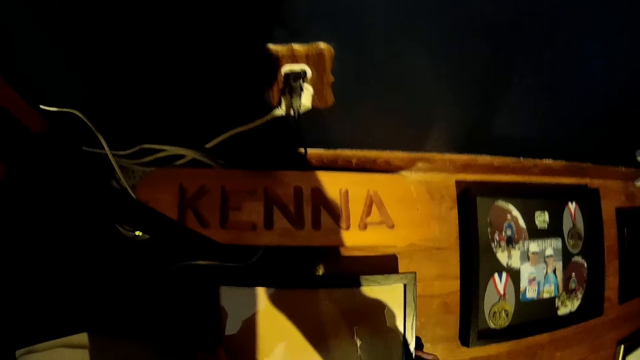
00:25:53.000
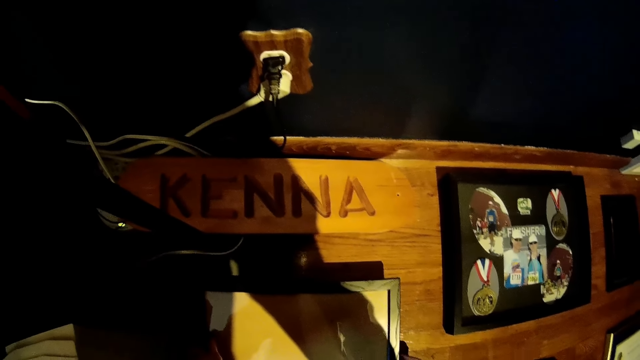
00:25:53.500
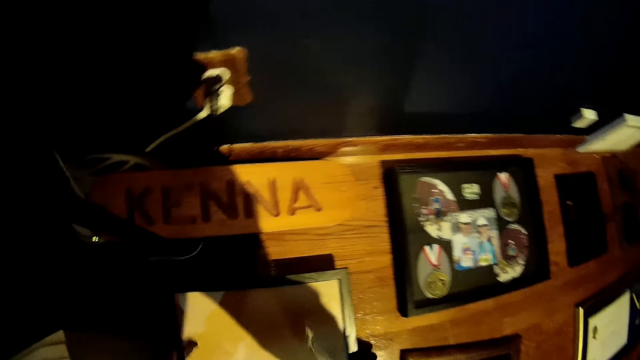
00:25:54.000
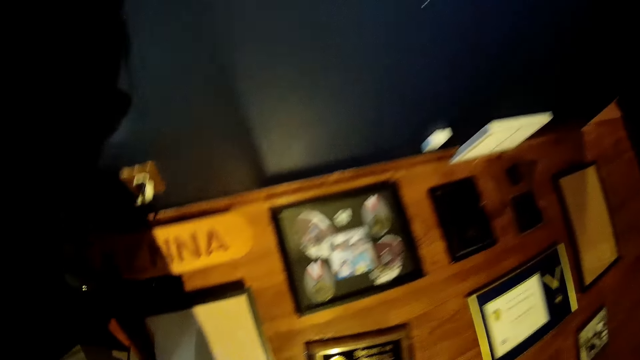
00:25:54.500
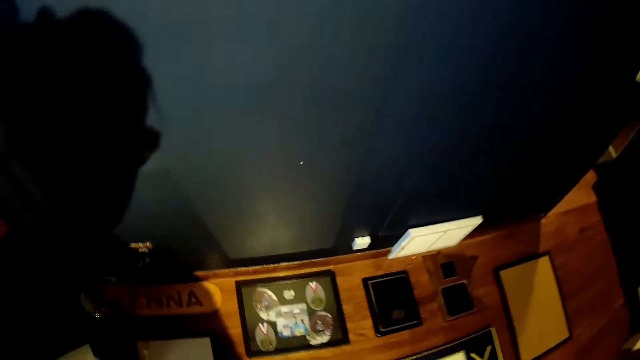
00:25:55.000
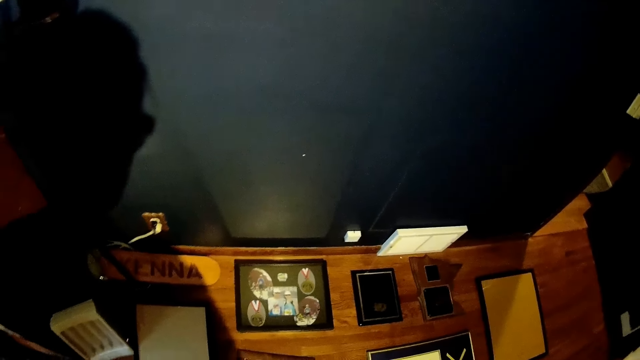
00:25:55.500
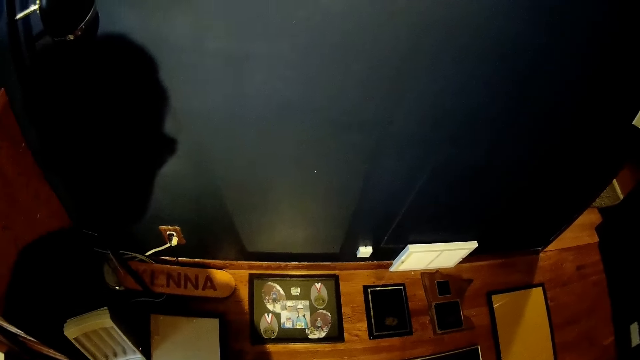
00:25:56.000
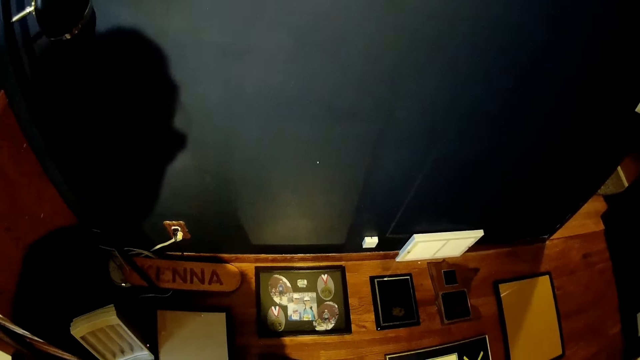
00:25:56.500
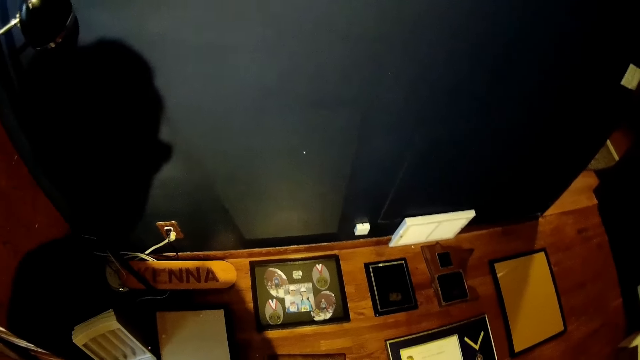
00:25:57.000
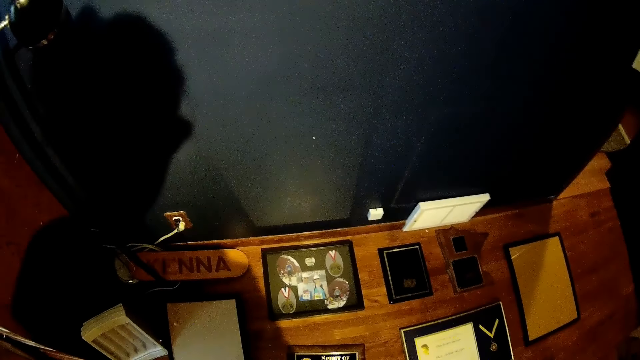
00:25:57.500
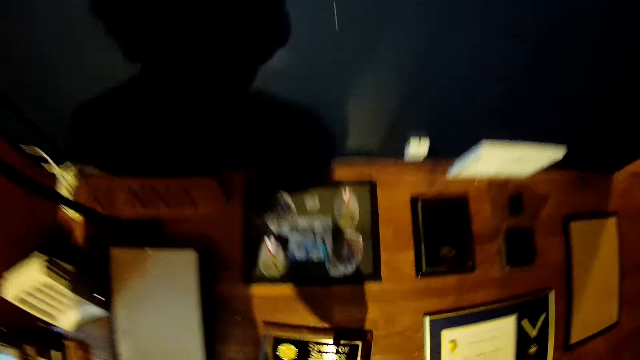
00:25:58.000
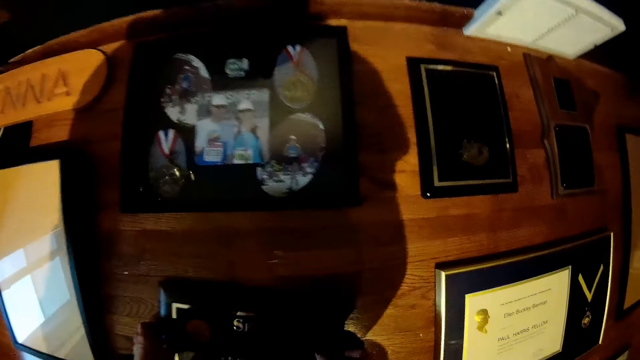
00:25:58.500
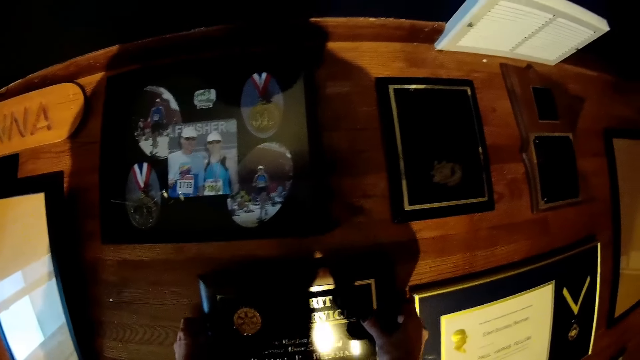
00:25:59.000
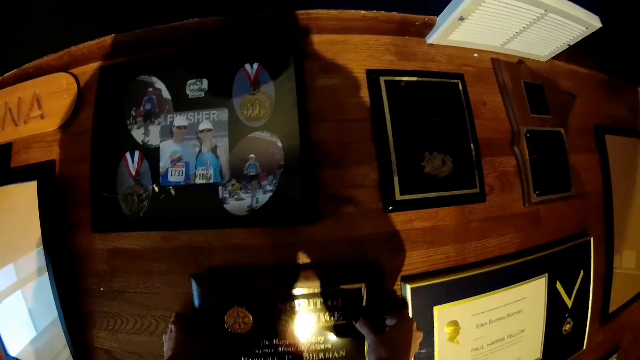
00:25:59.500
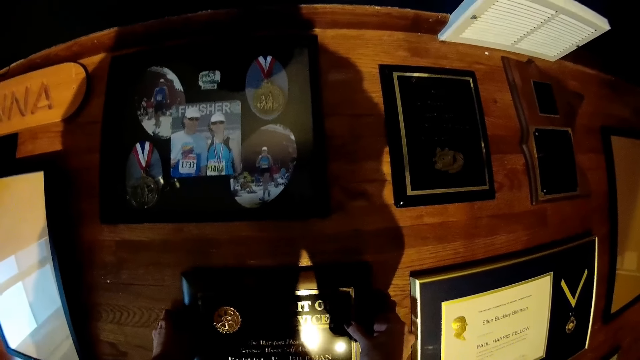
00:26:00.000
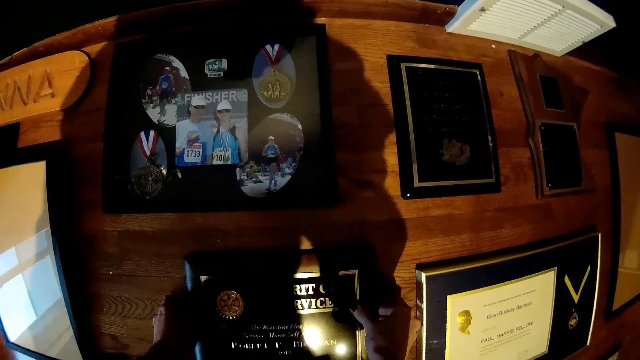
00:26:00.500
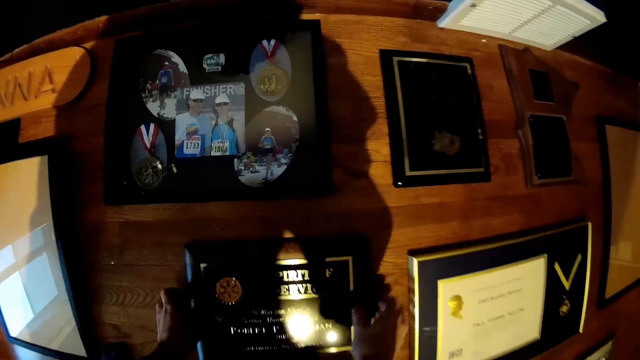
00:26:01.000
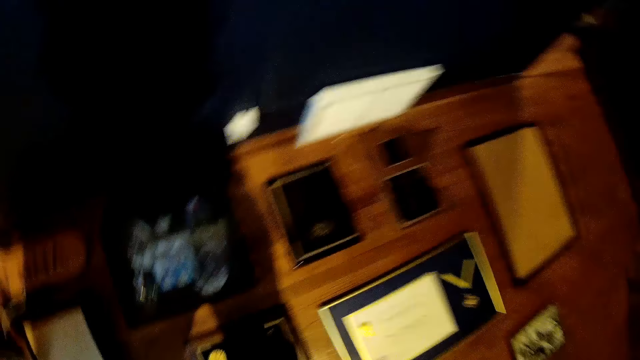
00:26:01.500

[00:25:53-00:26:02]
The camera wearer adjusts the photo frame on the ground. They rise up. They adjust the award frame on the ground.

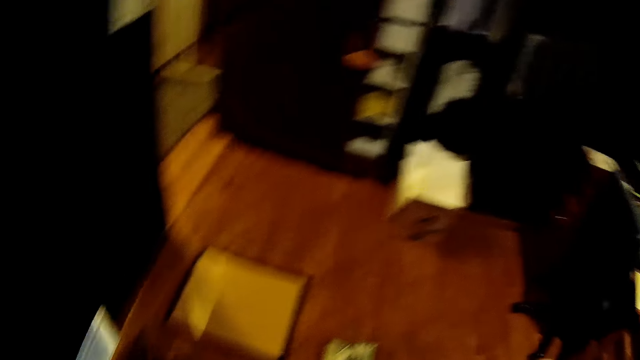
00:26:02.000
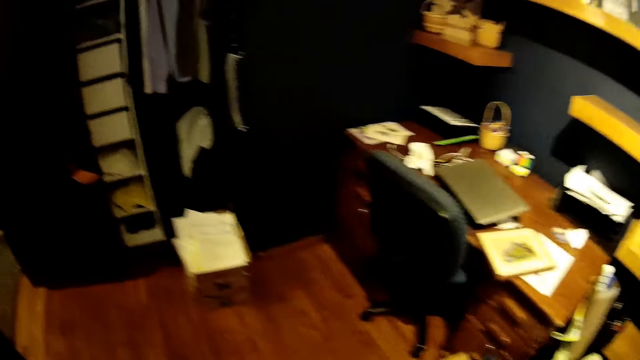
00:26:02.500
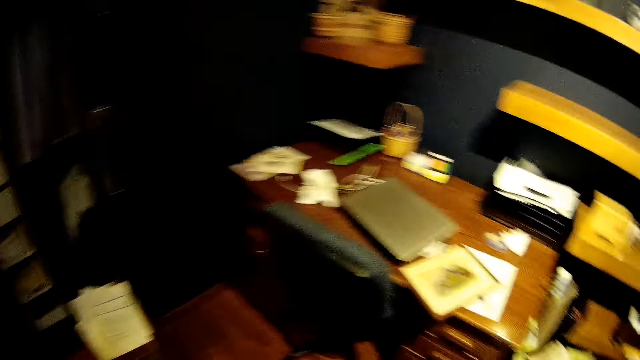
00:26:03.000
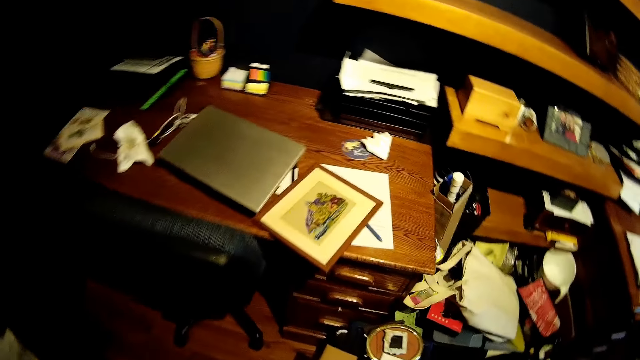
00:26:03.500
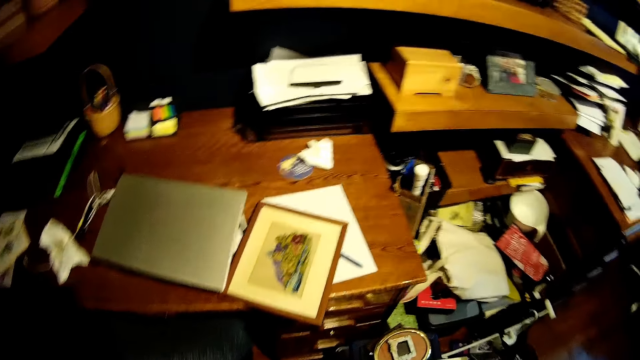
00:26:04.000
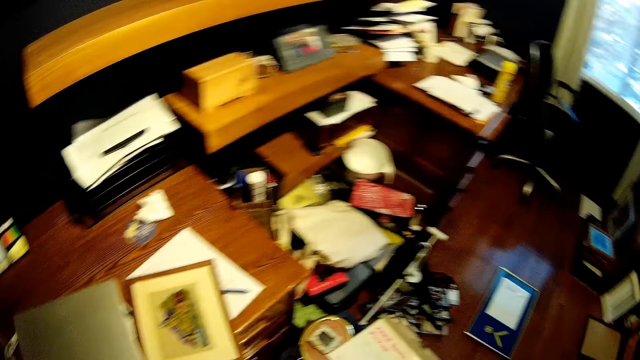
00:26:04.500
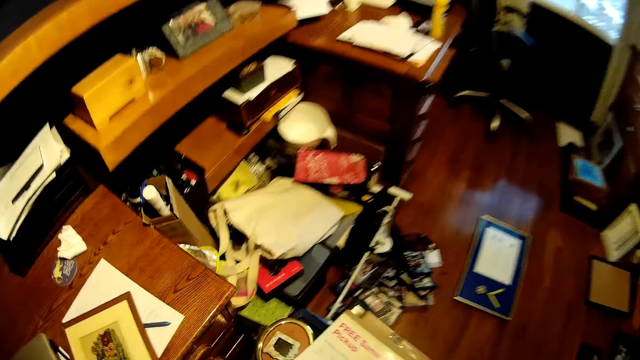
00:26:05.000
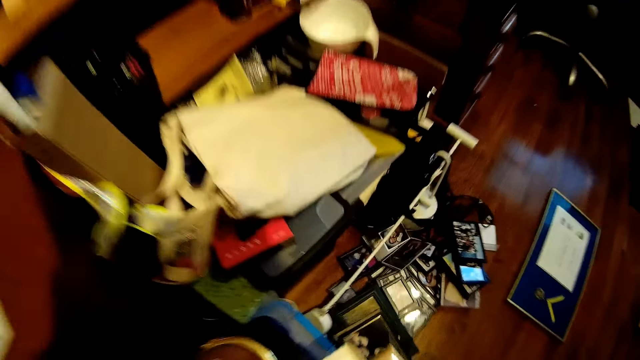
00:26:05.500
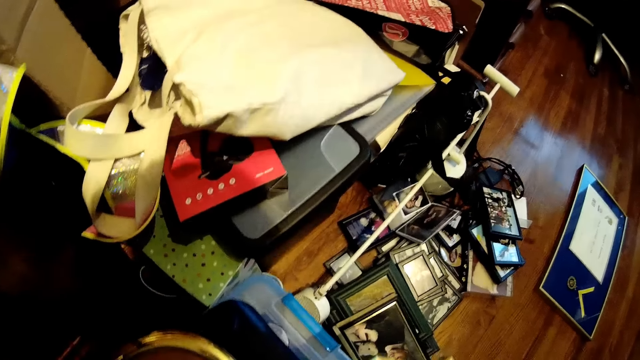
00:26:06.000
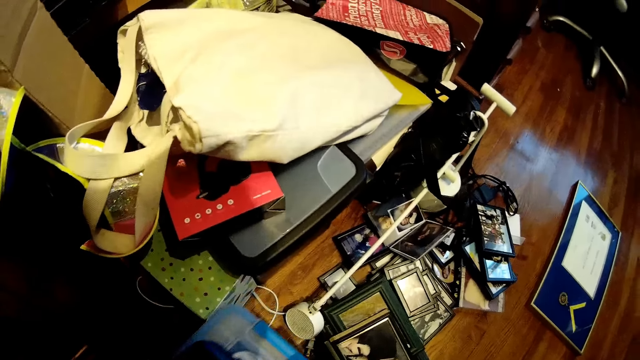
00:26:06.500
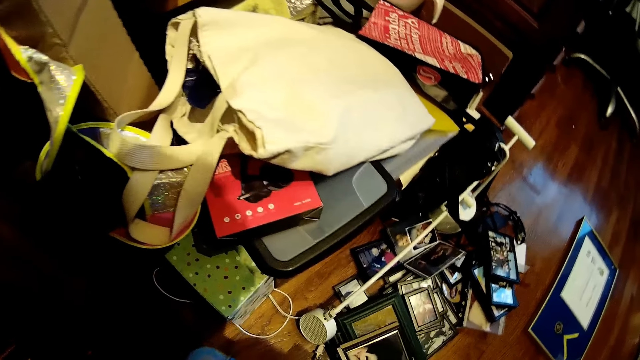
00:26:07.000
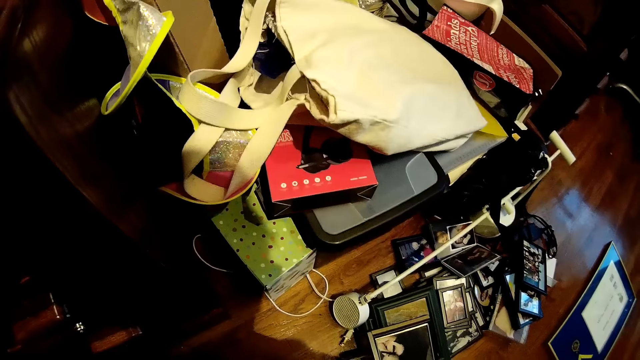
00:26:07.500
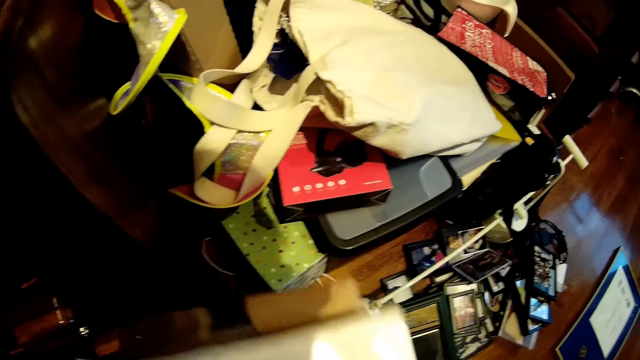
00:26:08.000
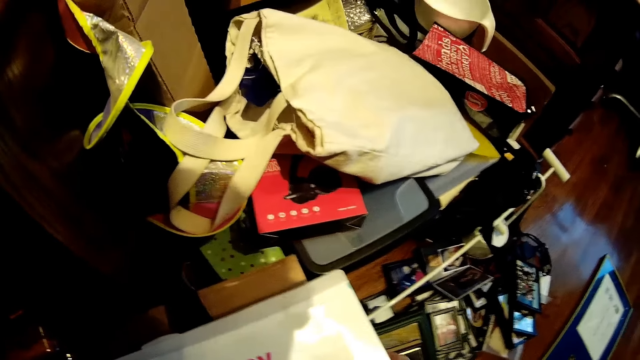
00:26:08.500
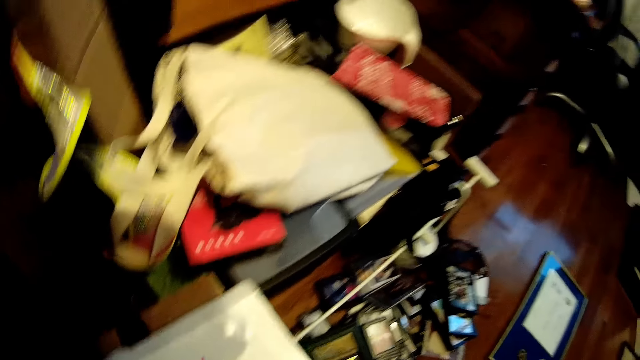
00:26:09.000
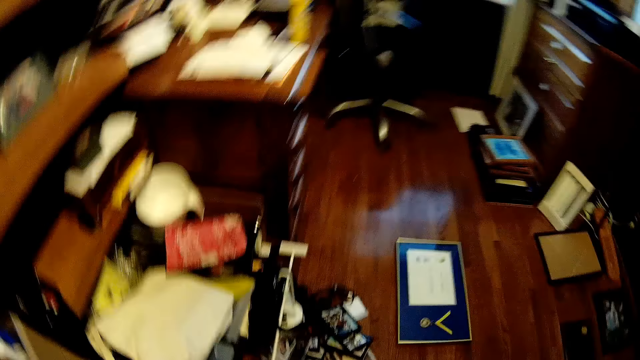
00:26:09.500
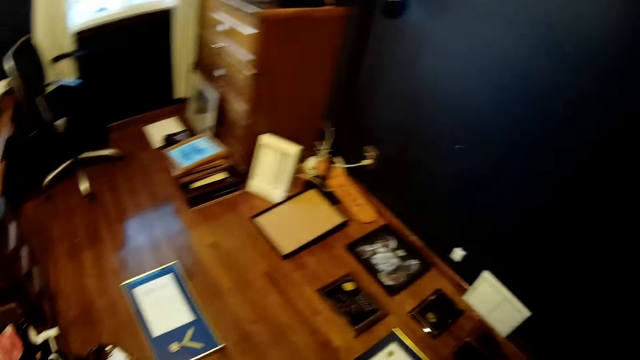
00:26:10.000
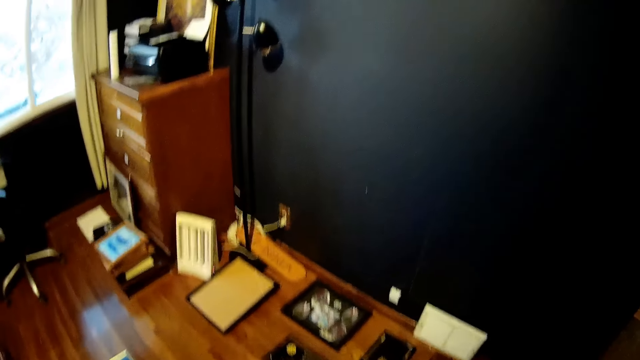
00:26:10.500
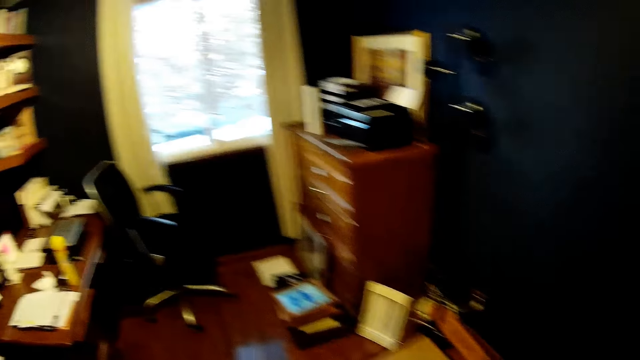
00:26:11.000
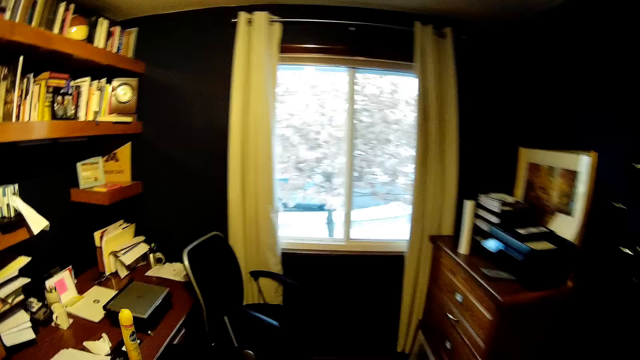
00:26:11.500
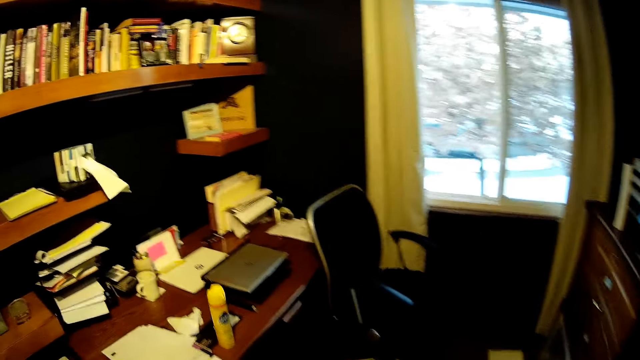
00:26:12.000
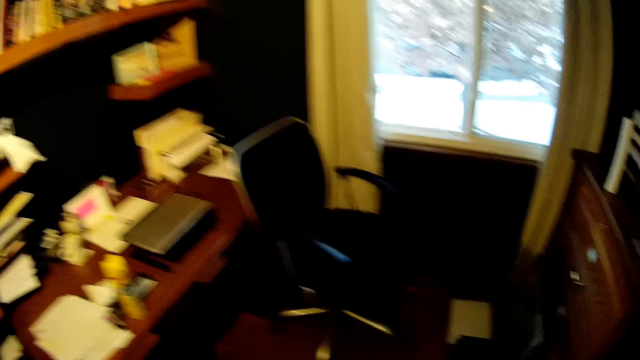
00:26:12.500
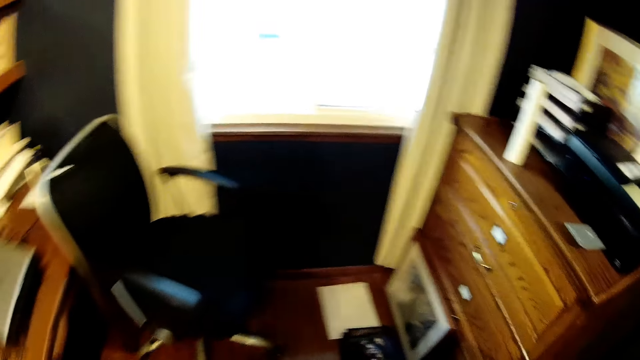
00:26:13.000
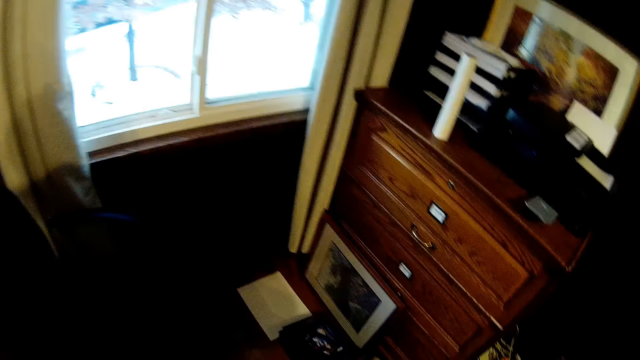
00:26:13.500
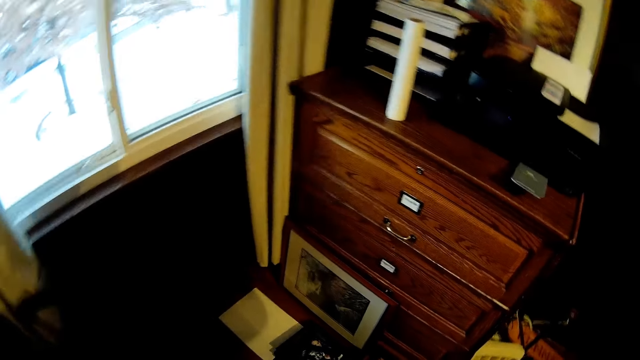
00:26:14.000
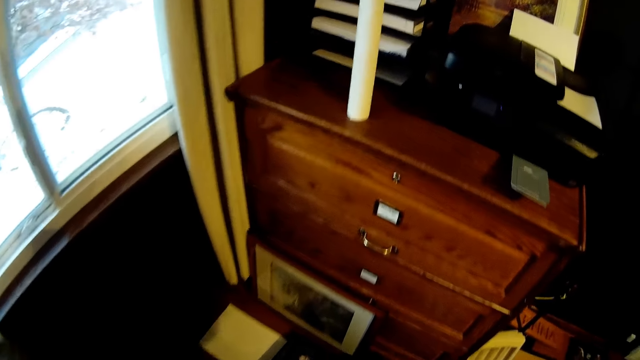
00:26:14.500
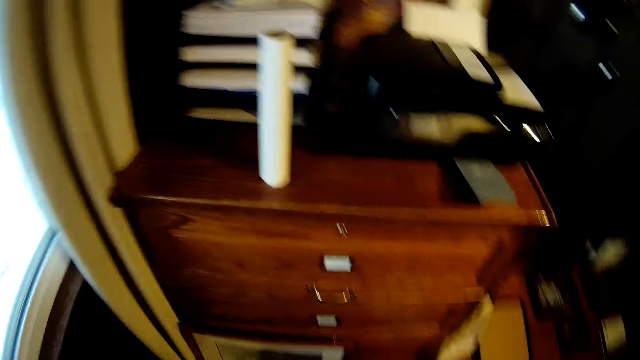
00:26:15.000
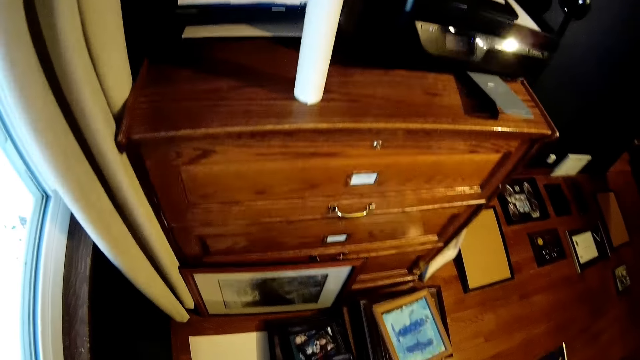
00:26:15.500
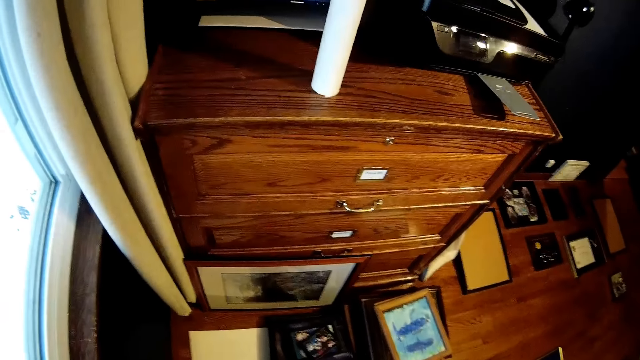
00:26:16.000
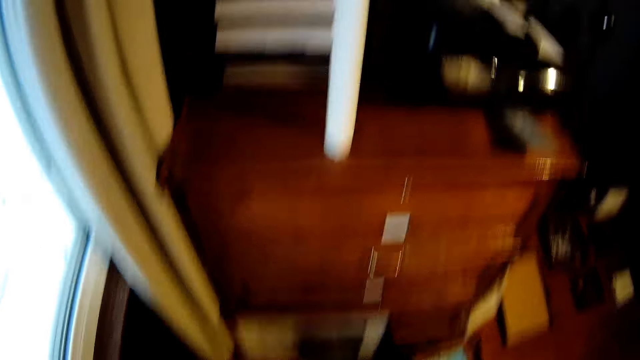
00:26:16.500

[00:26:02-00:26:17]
The camera wearer walks away. They bend beside the table. They move a white container on the ground. They touch something. They raise two files.
